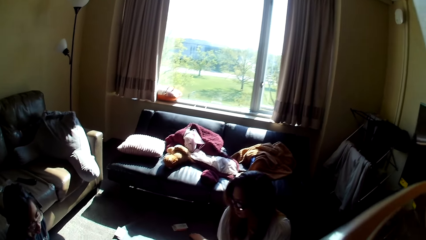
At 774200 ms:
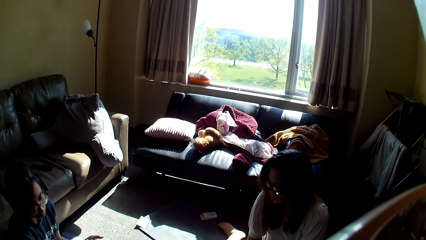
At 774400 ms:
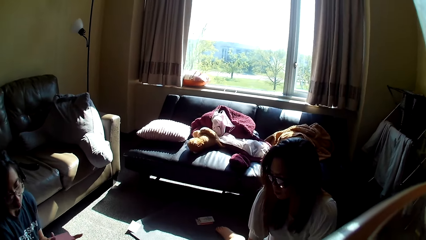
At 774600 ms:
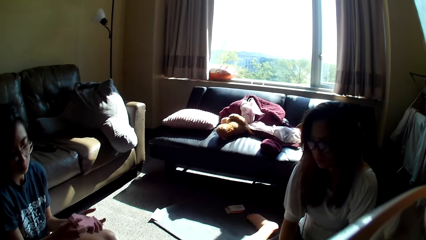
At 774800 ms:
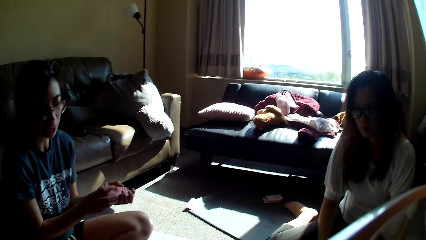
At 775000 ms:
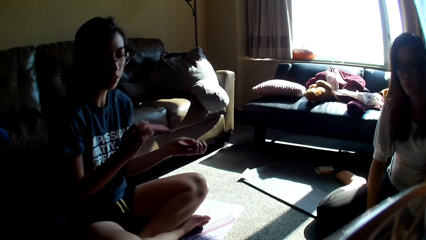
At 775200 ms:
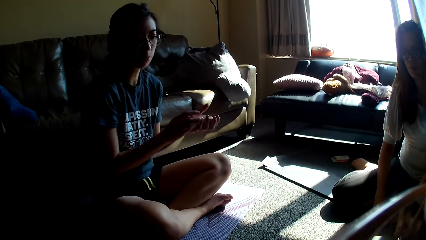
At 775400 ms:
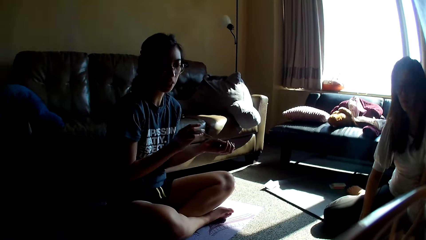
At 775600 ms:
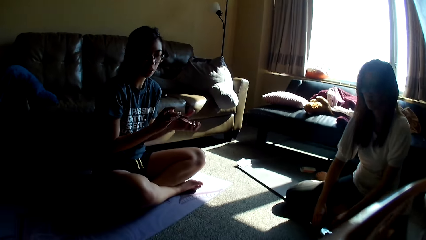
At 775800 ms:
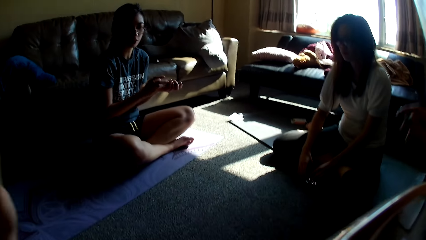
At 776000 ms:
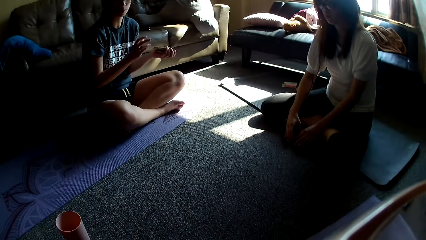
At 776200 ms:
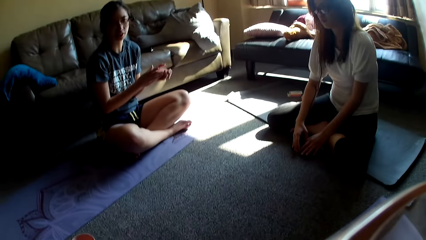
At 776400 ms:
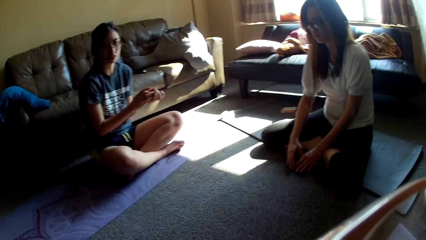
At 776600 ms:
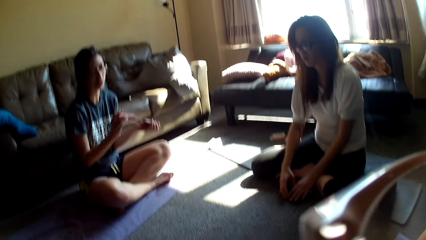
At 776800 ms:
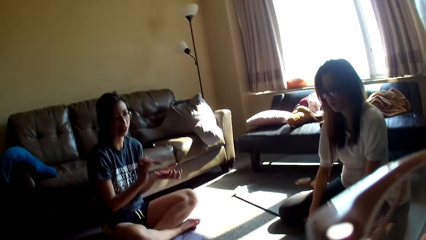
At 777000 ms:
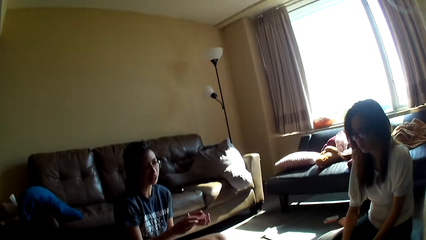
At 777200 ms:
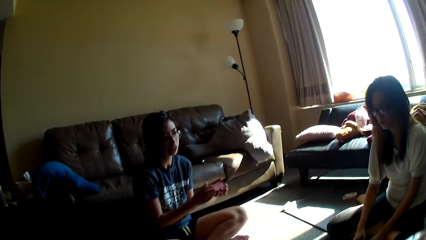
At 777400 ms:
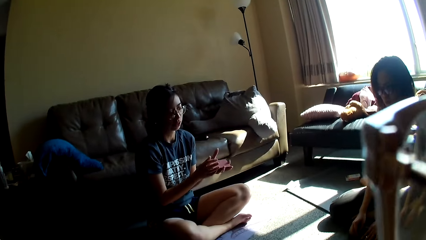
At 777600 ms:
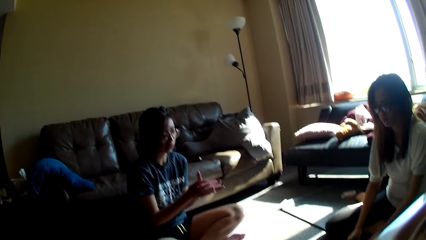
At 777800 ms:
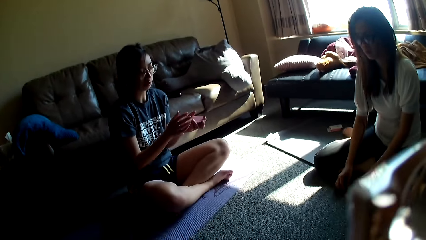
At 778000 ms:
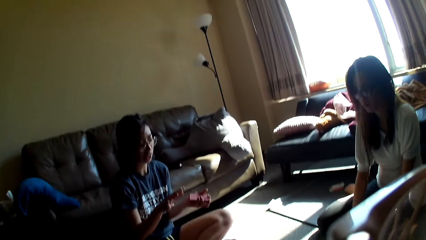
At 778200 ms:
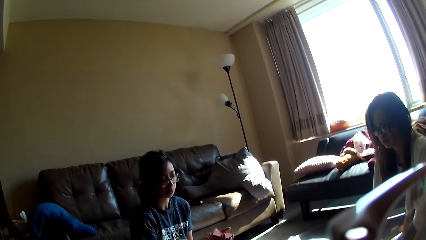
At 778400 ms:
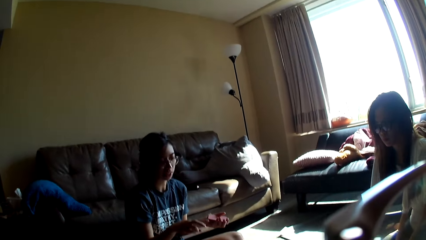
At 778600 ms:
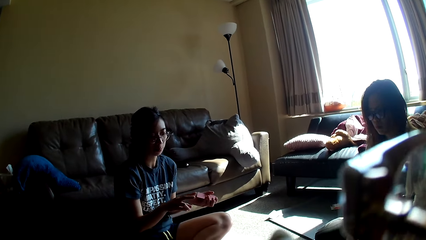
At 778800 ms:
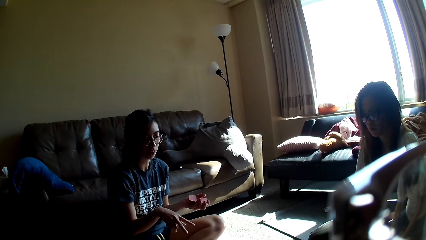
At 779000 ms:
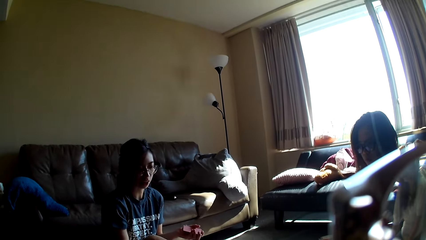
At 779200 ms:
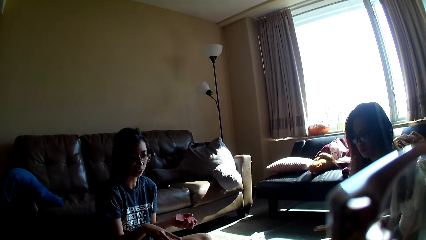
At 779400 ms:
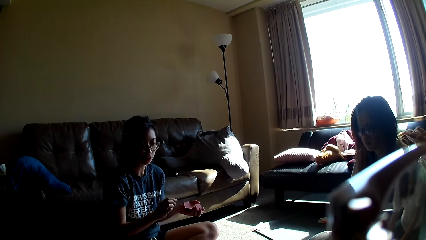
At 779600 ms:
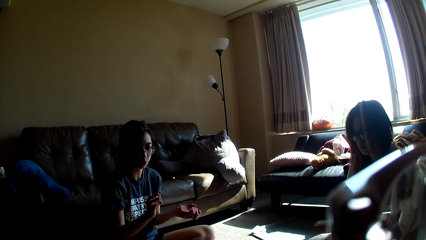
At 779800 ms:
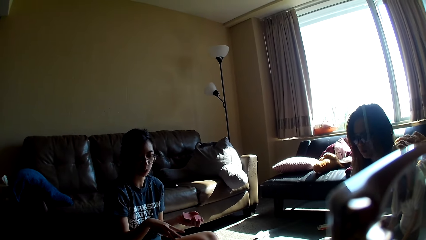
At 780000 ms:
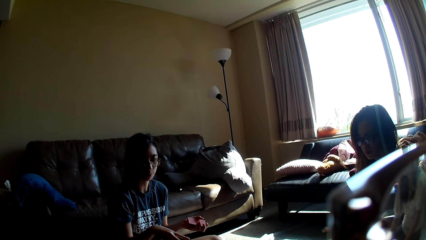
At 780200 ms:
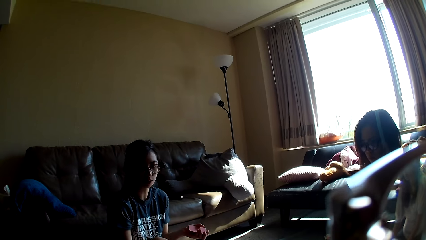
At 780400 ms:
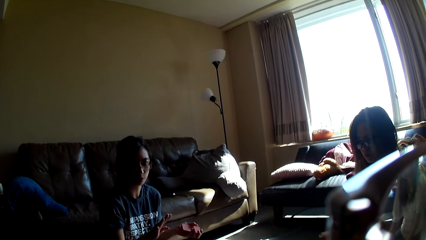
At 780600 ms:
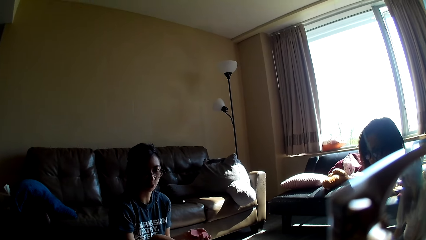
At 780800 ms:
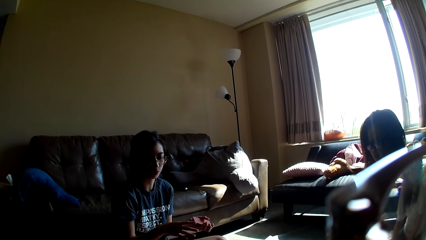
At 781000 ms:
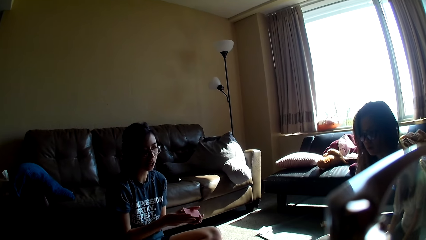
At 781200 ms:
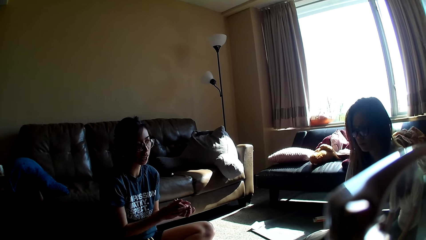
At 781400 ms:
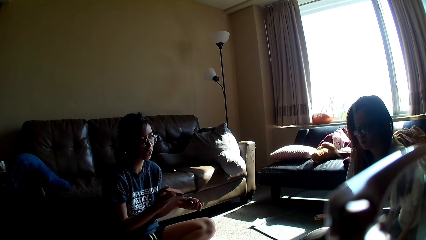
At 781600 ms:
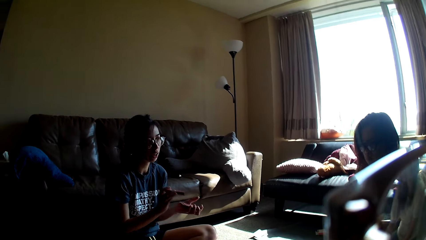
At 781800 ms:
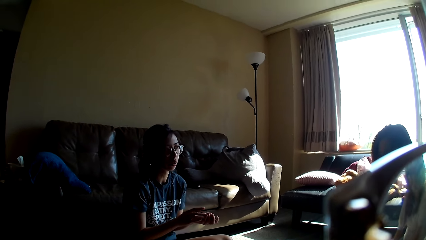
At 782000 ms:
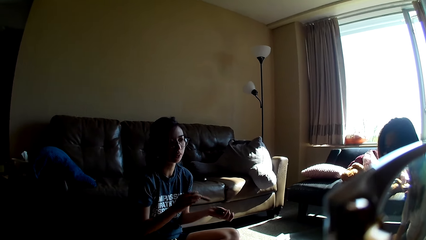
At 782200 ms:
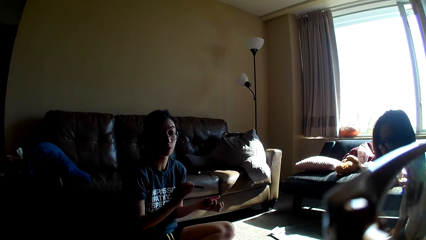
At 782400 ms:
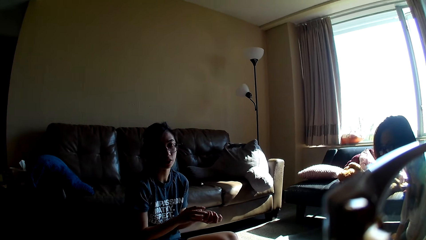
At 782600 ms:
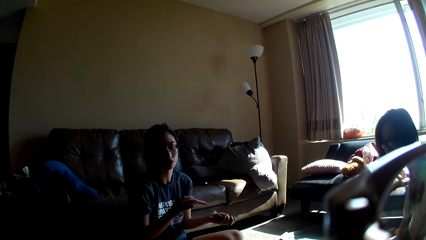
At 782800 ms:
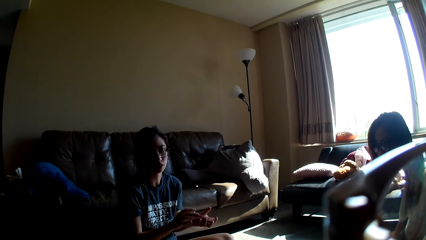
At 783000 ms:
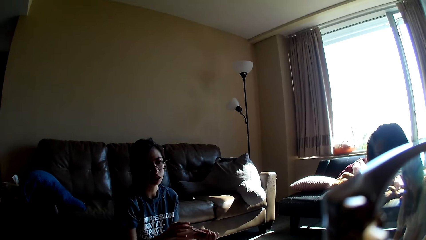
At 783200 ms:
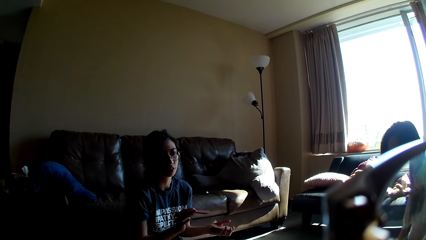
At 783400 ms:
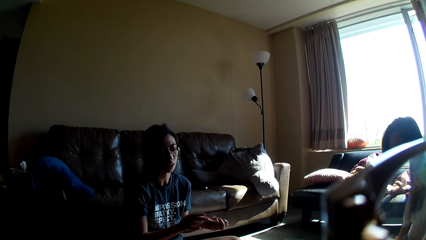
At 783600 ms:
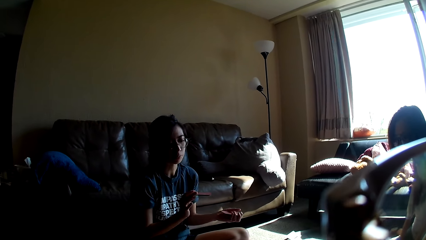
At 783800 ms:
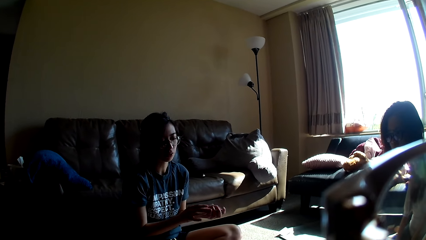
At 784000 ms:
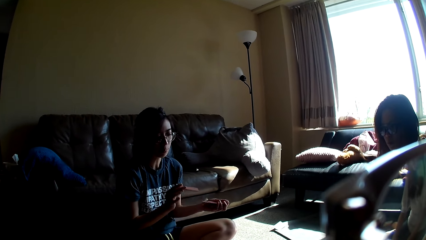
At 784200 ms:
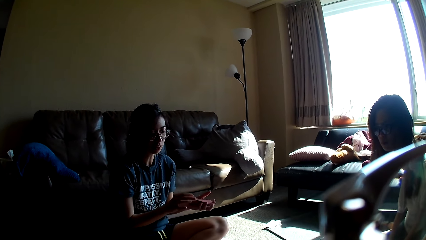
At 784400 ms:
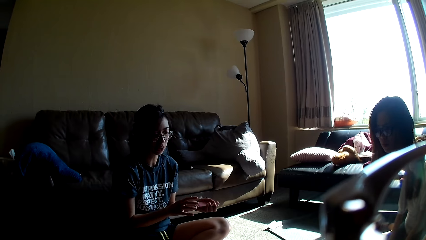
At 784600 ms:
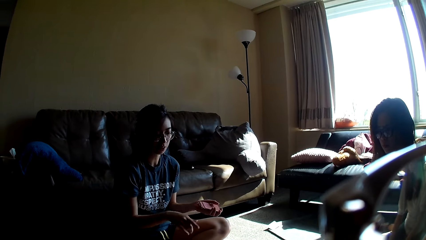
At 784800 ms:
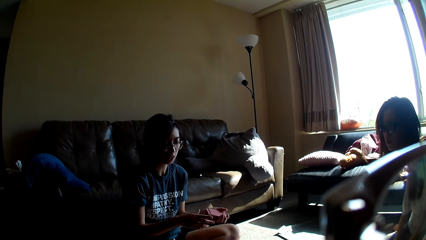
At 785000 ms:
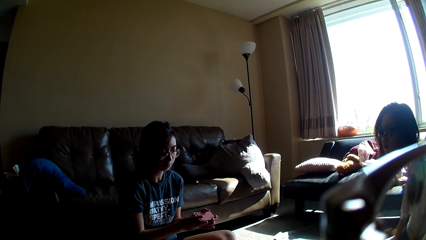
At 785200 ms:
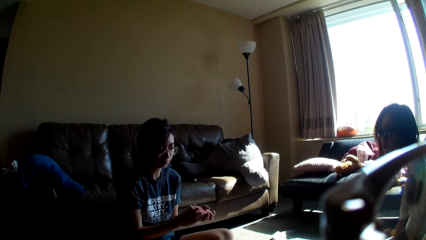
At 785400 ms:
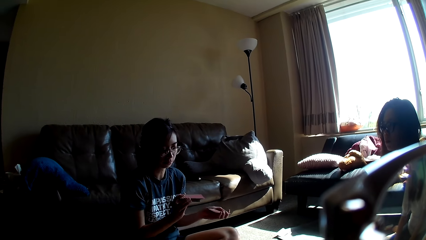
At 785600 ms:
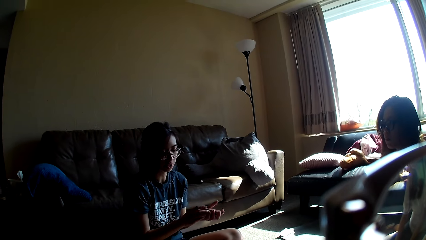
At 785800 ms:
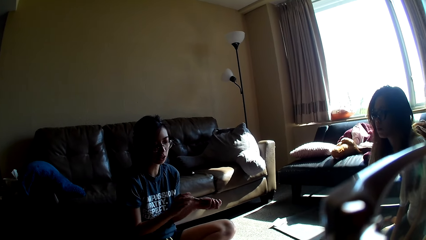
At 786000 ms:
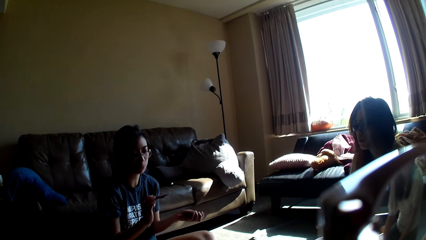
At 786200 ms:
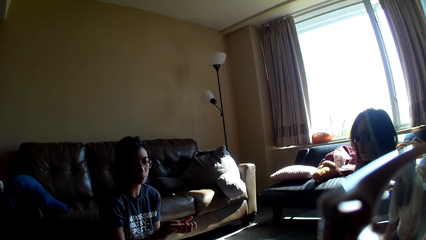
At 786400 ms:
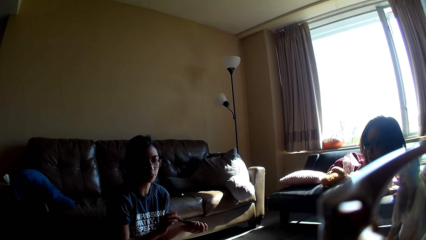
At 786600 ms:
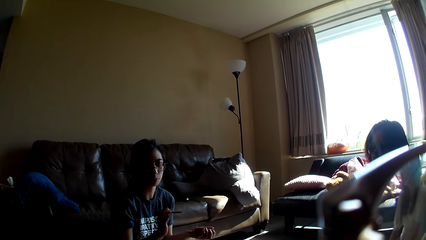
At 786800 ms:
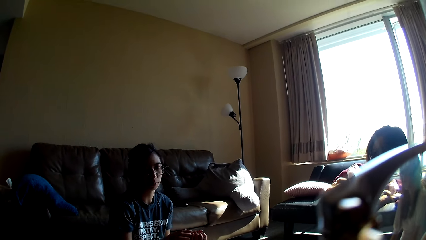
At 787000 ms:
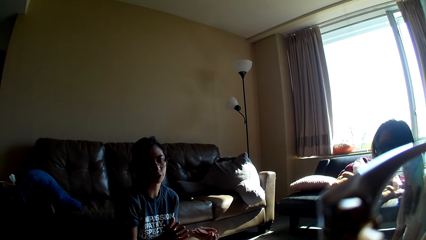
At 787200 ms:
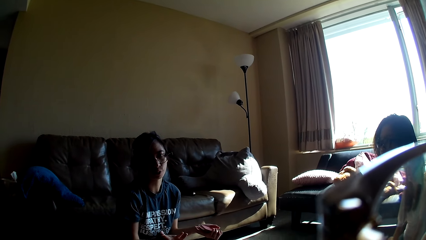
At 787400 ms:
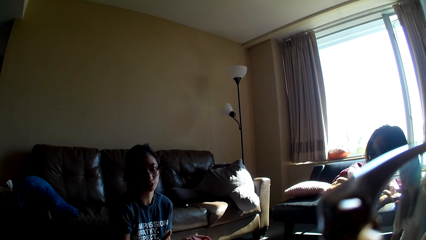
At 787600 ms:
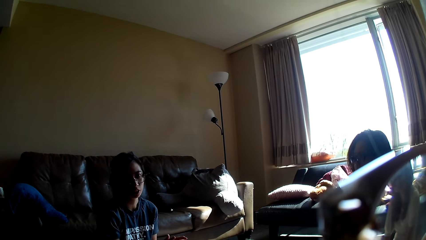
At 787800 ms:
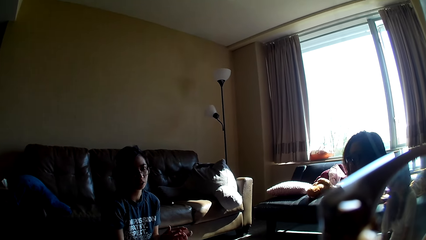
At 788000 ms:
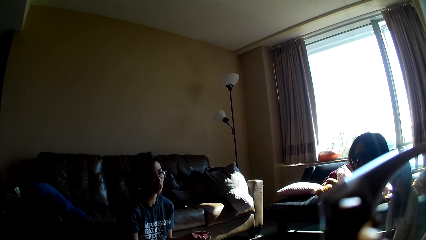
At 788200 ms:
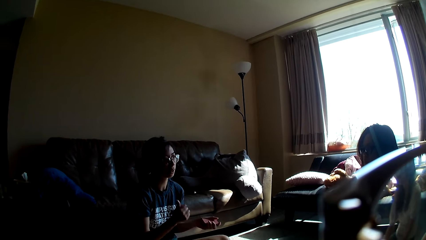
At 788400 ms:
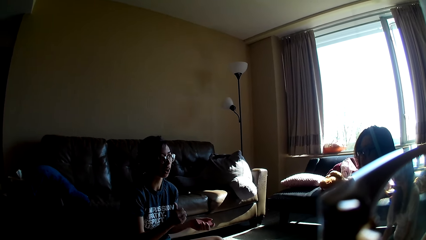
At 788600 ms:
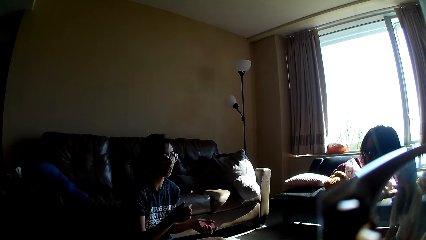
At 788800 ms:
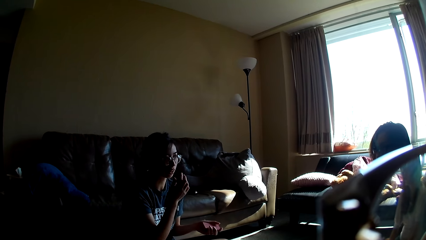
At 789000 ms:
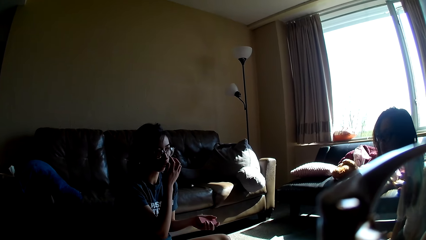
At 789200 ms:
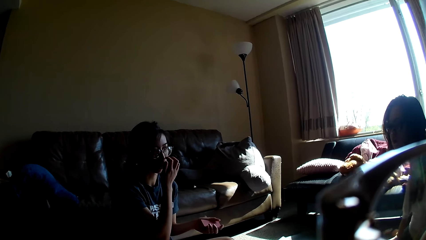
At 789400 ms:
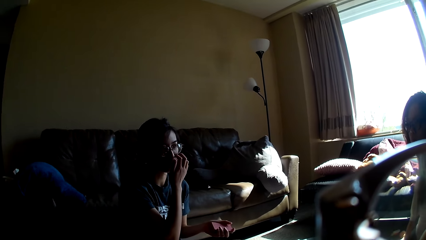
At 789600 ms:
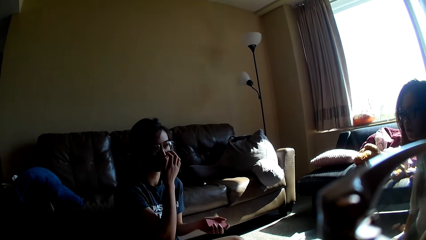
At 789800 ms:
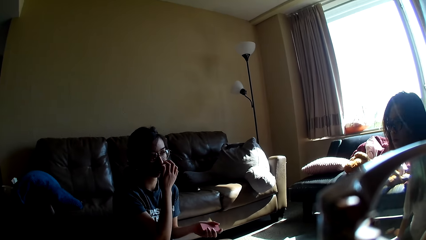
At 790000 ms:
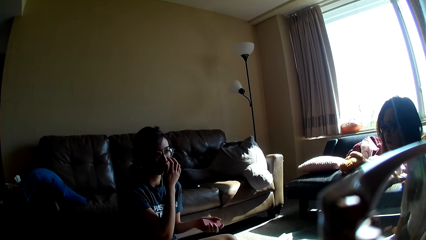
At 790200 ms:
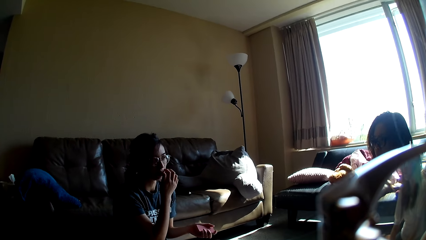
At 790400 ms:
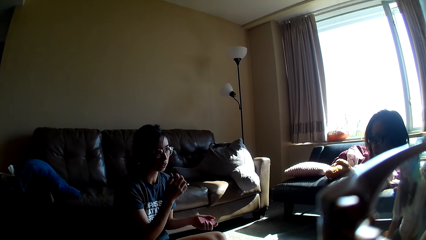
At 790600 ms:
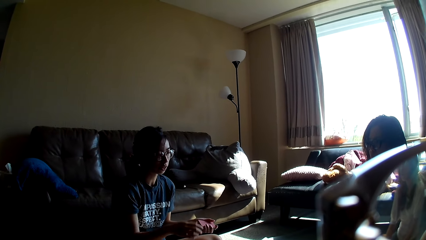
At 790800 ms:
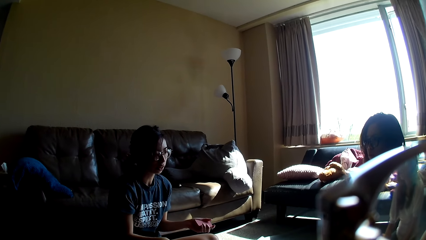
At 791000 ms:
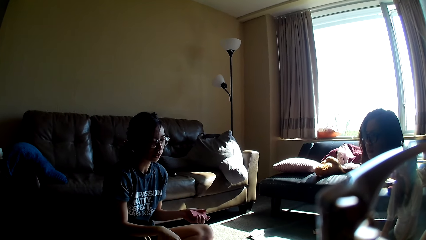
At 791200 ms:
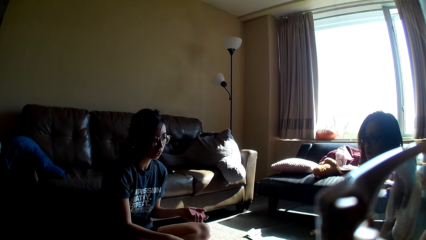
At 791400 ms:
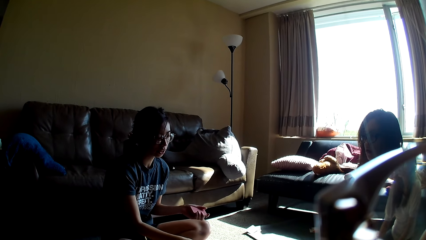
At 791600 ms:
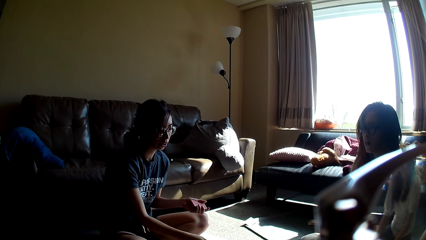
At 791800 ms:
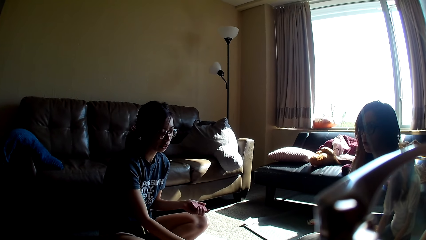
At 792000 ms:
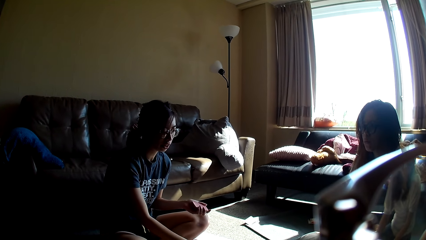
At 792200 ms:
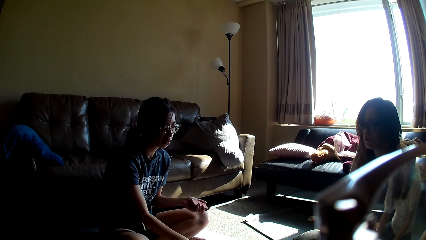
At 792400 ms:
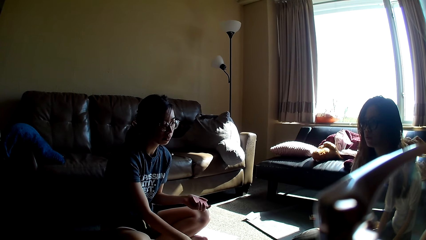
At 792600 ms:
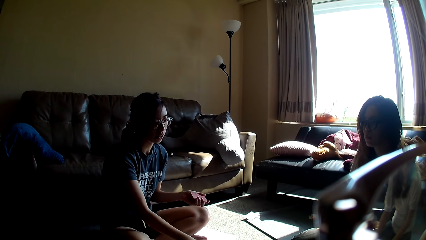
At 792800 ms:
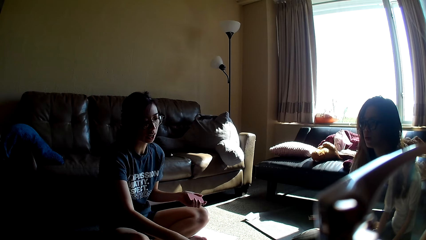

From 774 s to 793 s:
A lady shuffles cards. The camera wearer adjusts the camera. The lady moves her hands and shuffles the cards. The lady scratches her nose.
